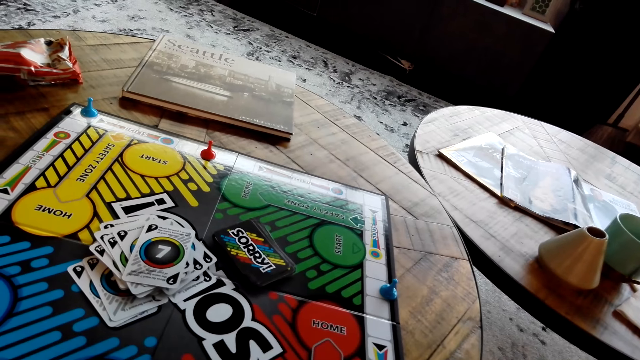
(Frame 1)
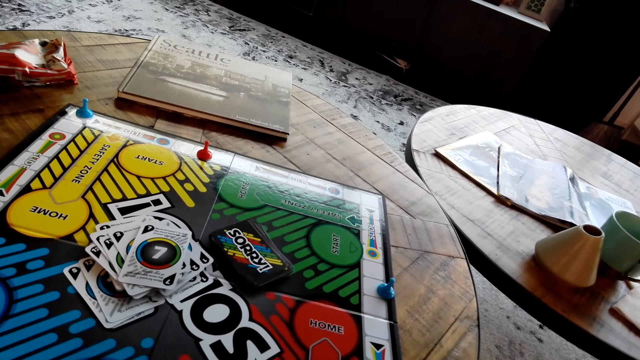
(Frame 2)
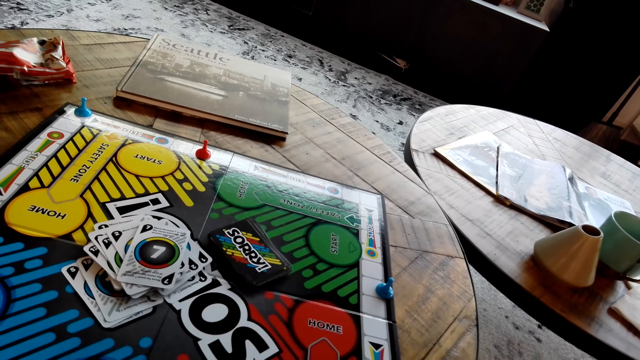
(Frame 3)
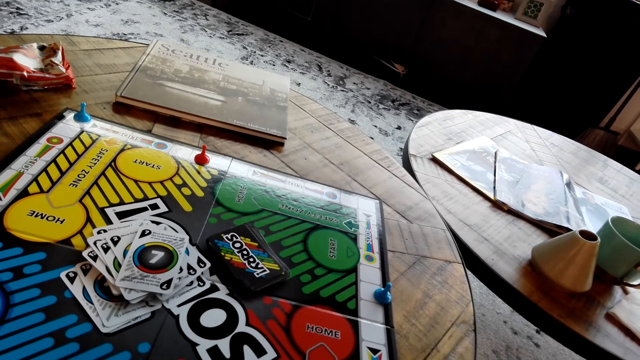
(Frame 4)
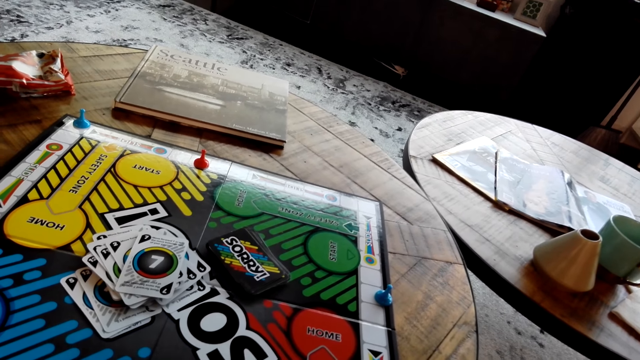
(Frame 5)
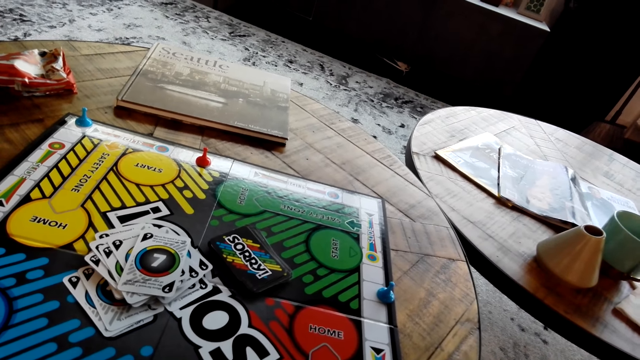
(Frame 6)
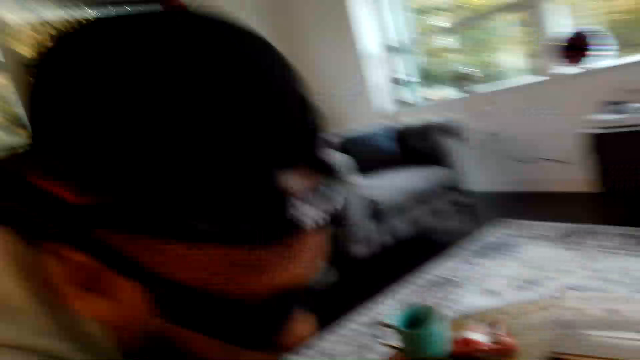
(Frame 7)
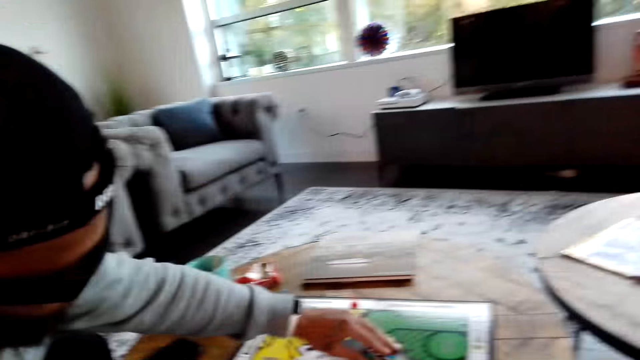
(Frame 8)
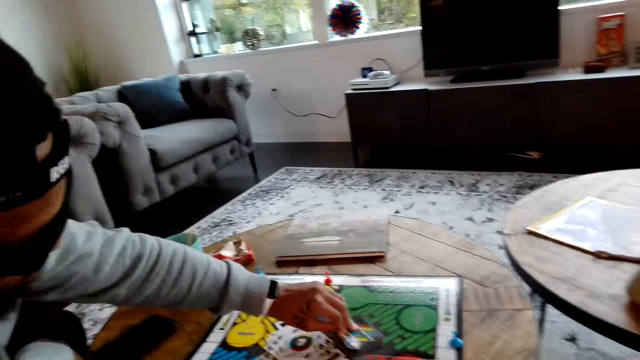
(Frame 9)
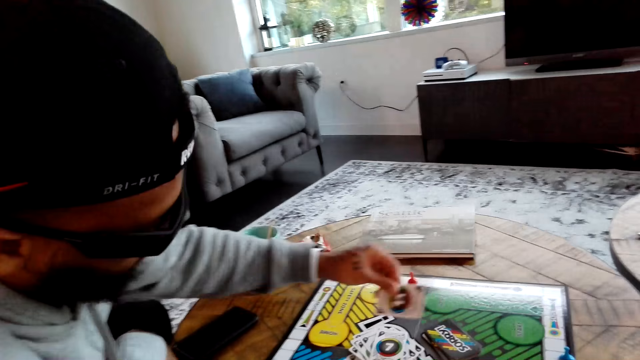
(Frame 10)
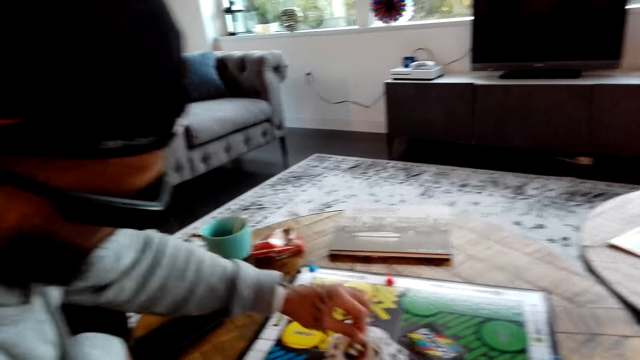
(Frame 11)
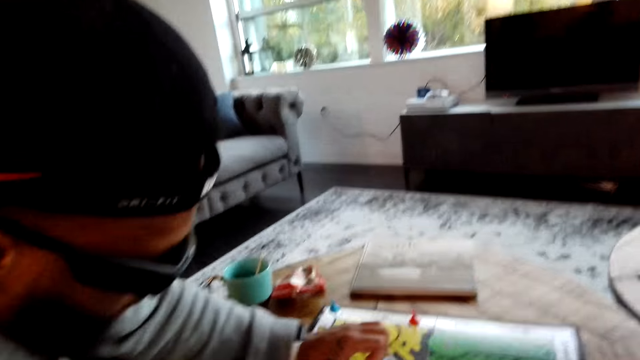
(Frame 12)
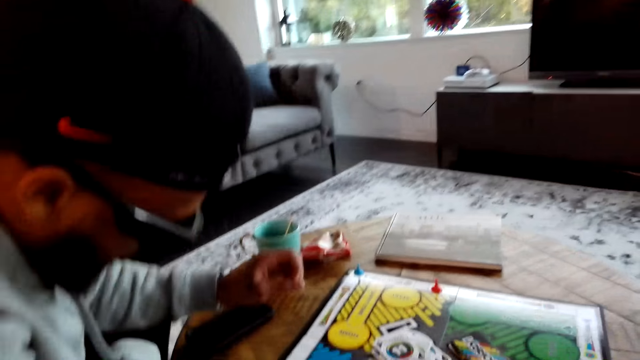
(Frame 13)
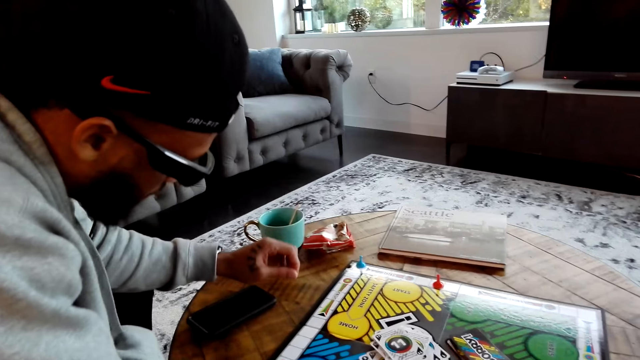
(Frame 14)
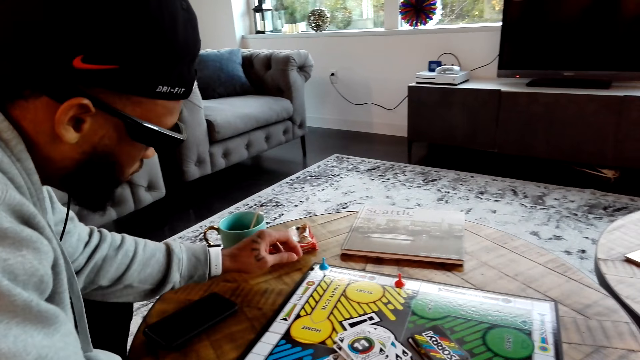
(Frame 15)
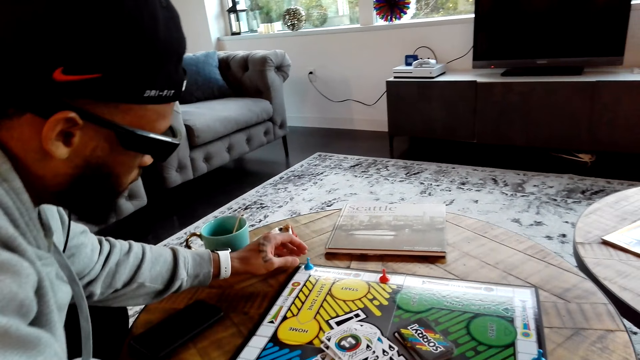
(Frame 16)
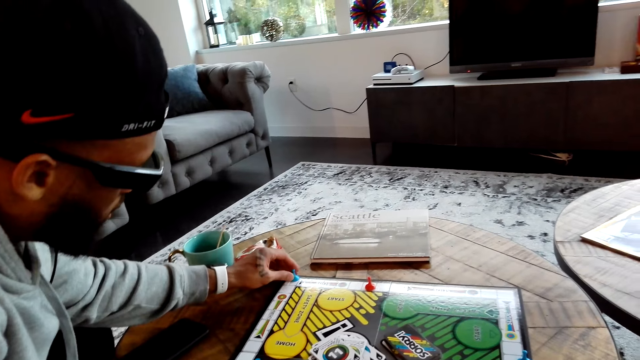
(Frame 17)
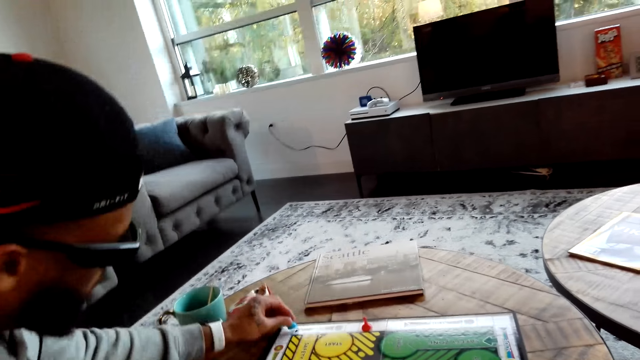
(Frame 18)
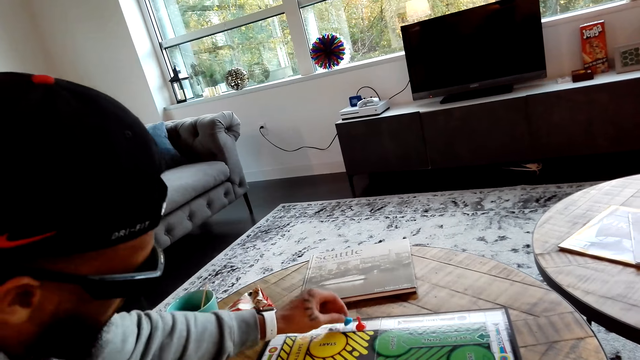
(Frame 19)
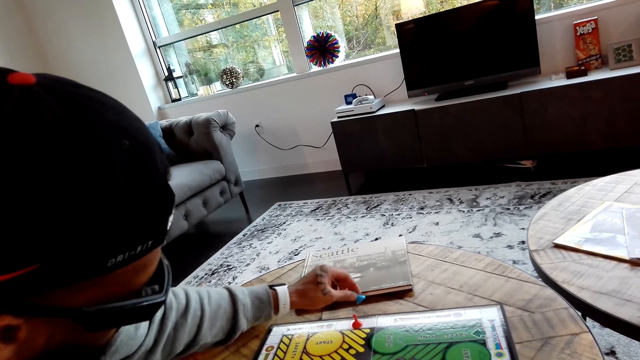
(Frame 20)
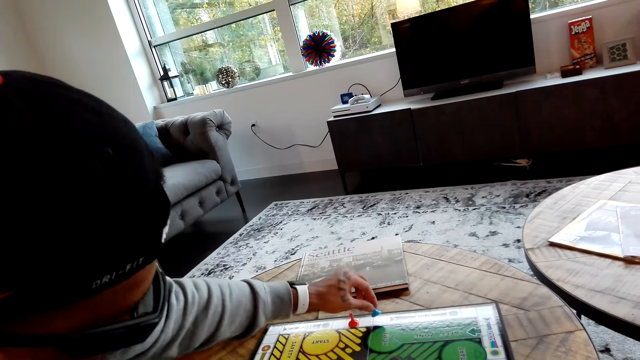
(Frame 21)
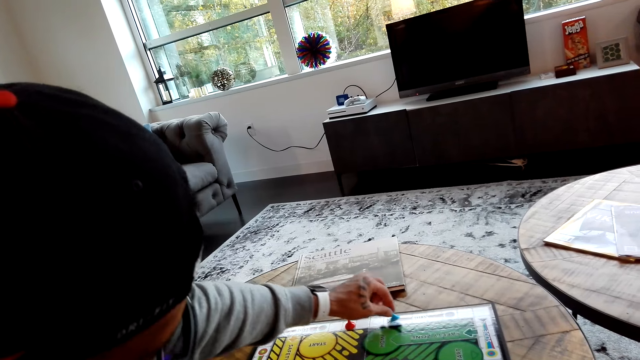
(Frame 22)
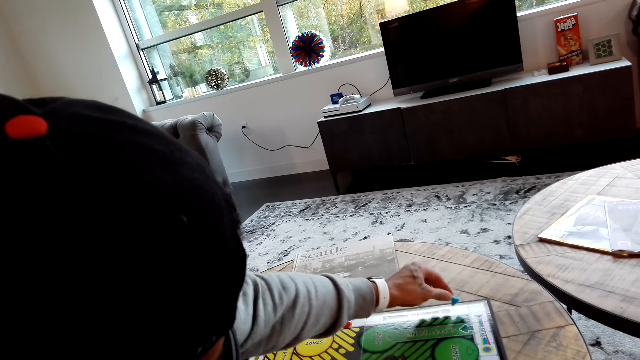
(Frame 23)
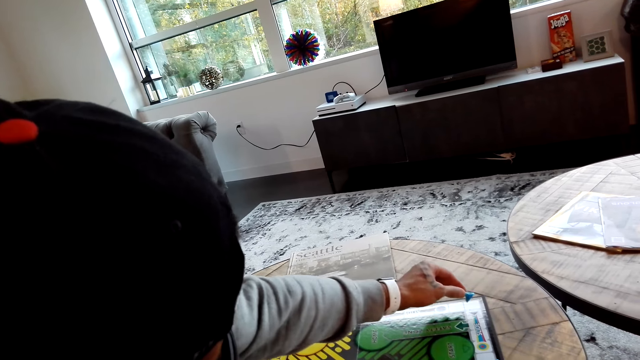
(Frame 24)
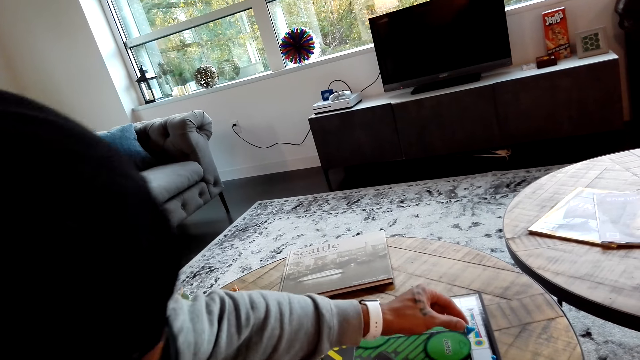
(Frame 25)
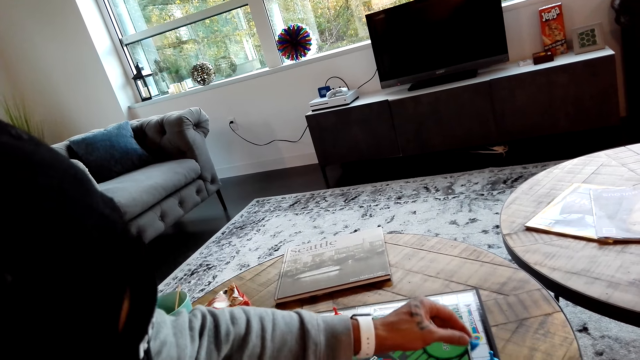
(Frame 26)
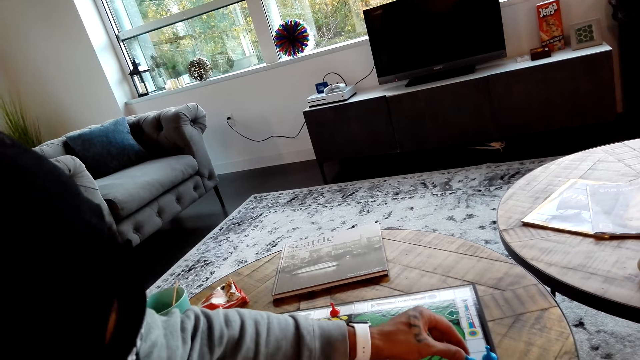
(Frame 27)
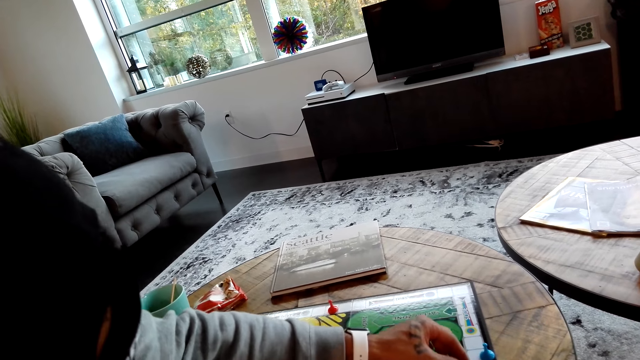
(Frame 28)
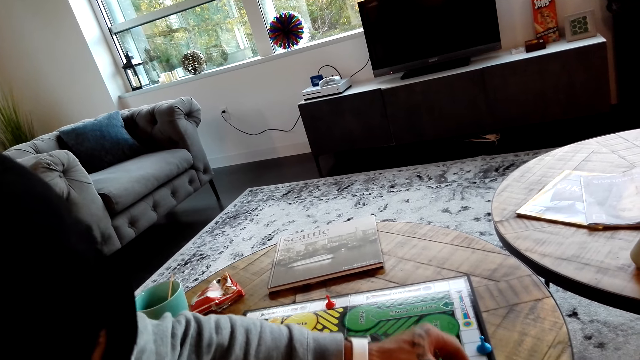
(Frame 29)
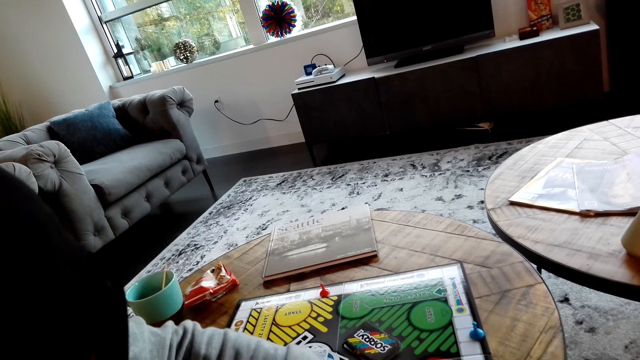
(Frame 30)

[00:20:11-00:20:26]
A man picks up a card and places the card on the other cards, on the table. The man picks up something. The camera wearer moves the meeple. The man moves something on the card game board.

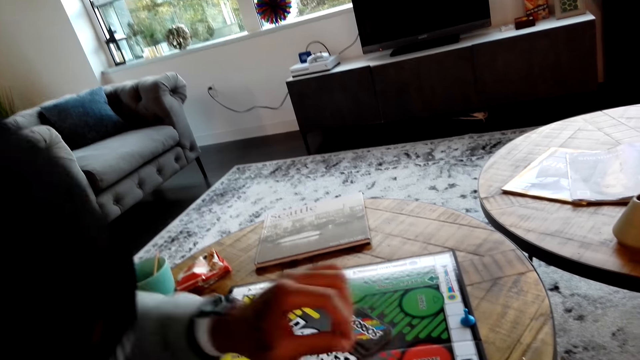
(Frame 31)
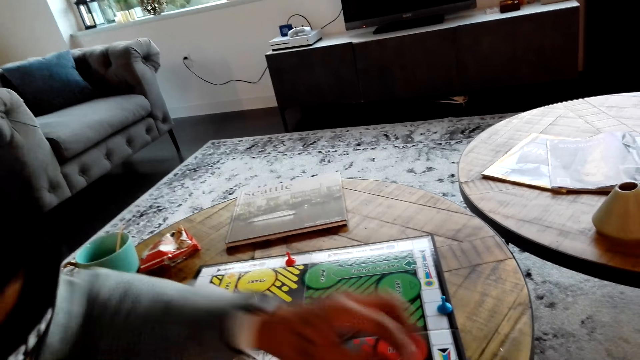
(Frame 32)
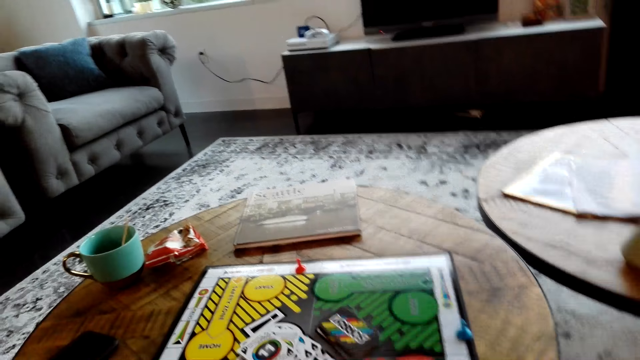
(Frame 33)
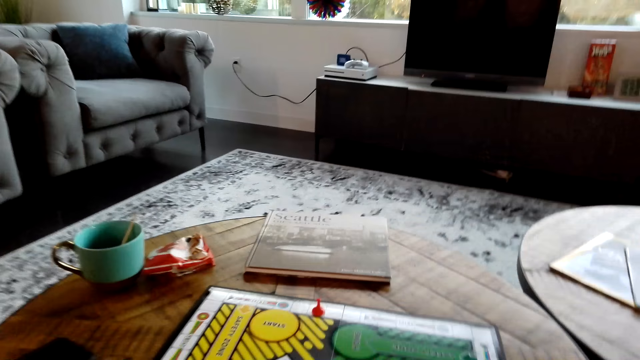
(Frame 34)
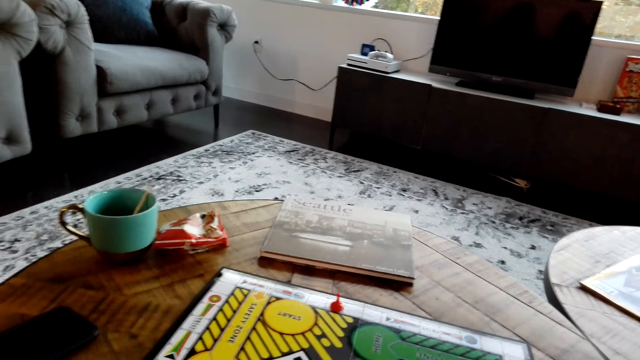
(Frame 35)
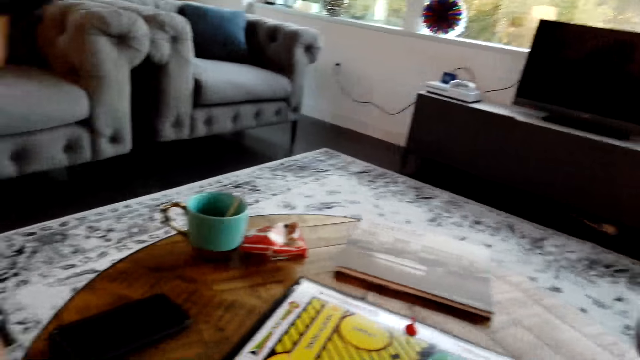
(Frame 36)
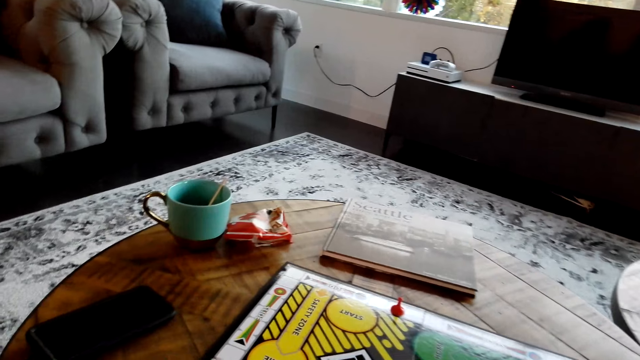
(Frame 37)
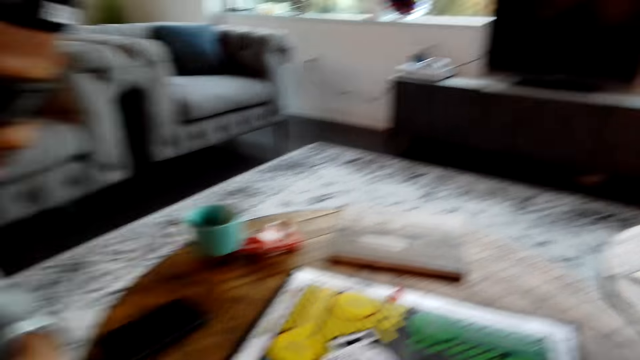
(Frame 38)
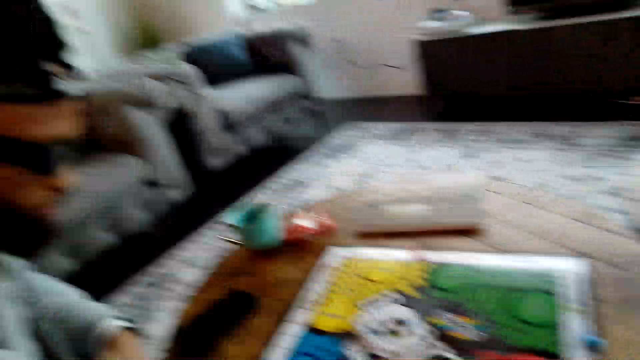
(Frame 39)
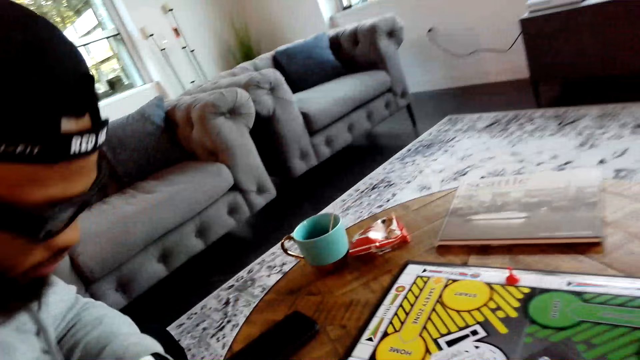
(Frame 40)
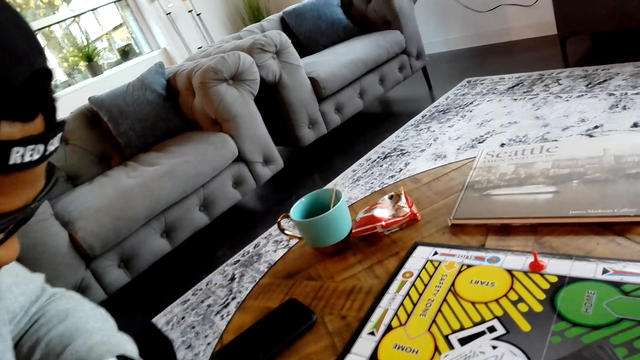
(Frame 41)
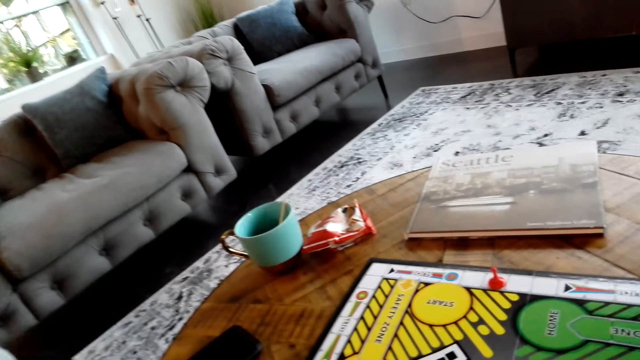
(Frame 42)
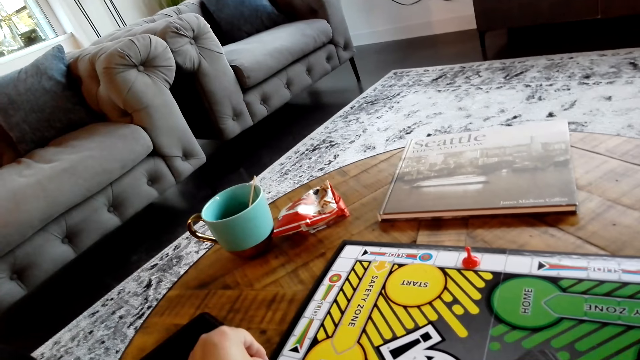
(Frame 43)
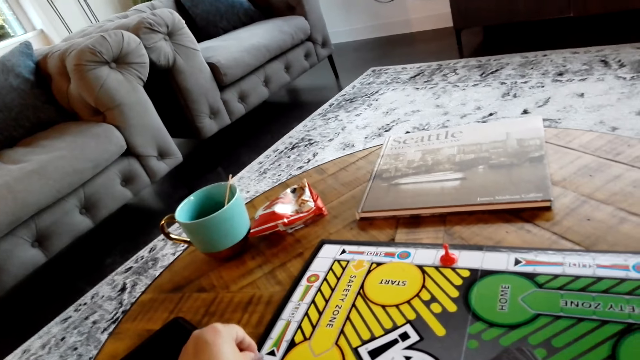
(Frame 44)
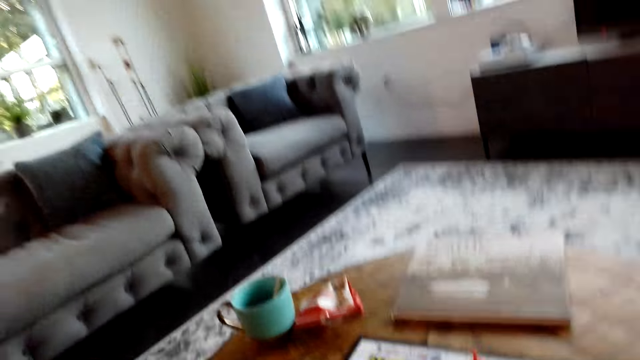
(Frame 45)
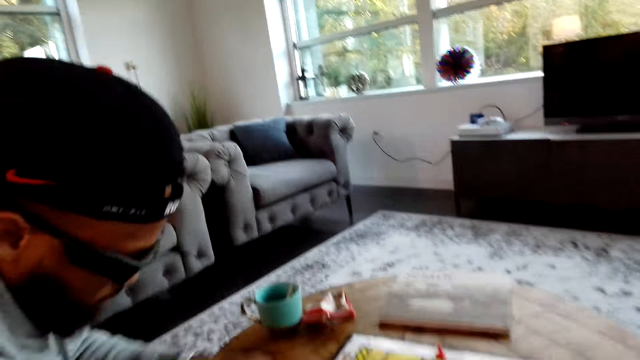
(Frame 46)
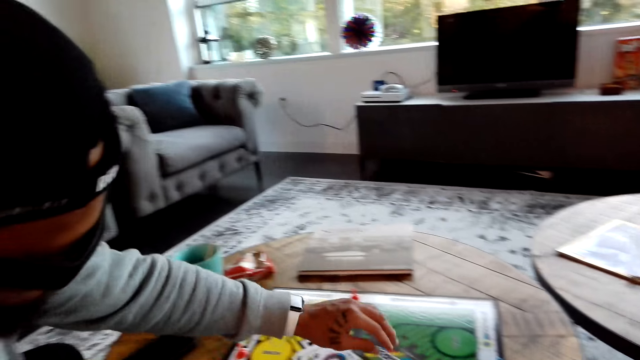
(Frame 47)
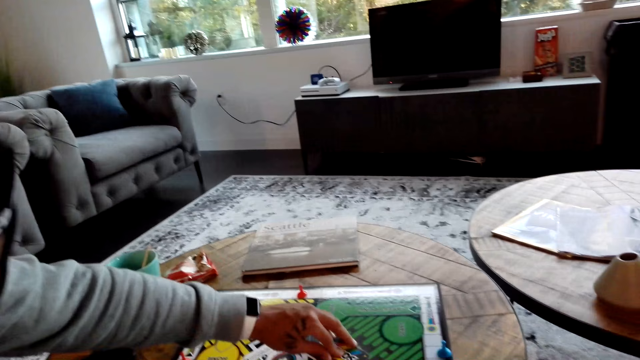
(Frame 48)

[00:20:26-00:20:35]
The camera wearer picks up a card. They place the card on the other cards. They move the meeple.
